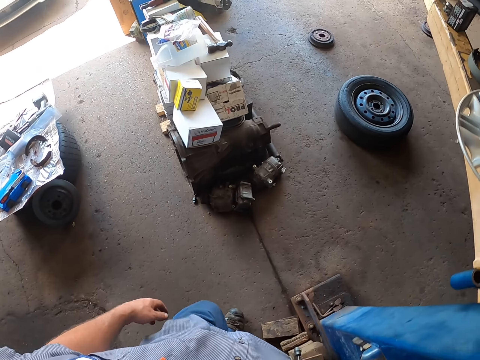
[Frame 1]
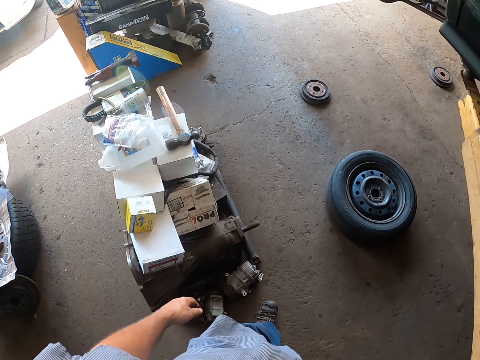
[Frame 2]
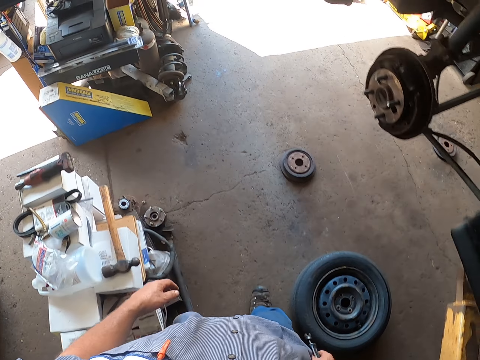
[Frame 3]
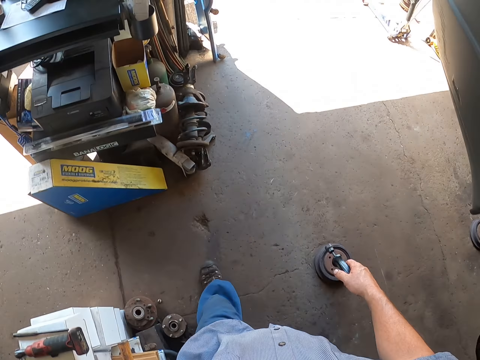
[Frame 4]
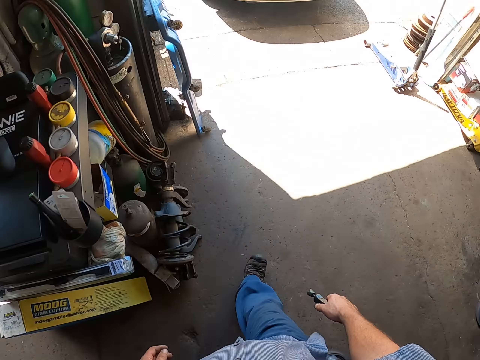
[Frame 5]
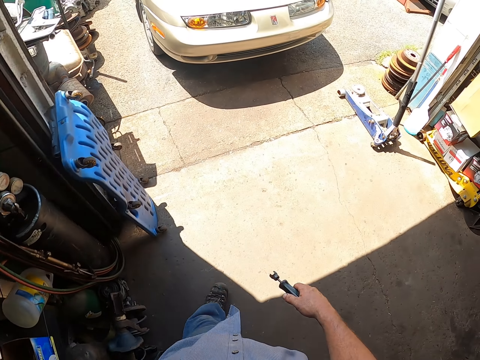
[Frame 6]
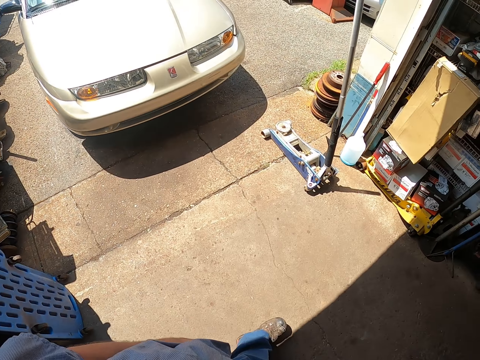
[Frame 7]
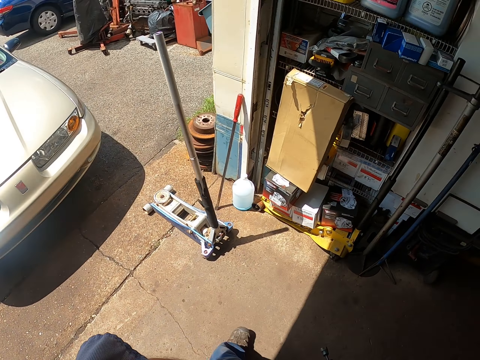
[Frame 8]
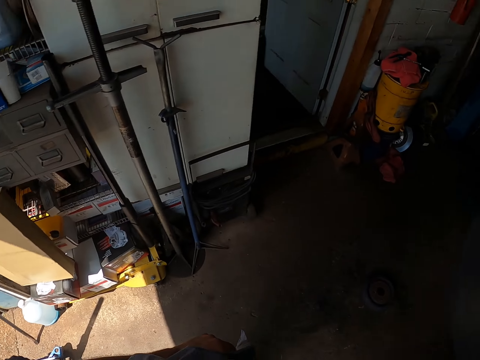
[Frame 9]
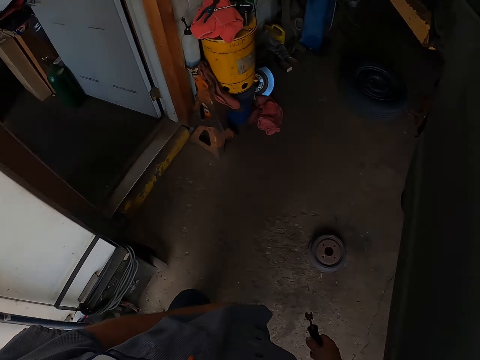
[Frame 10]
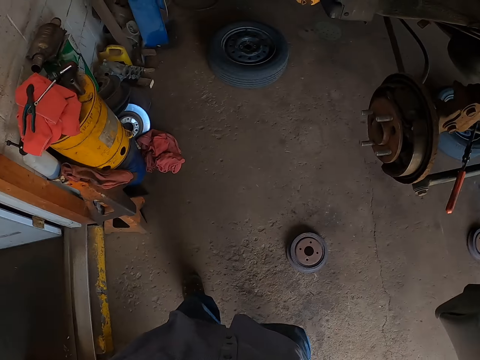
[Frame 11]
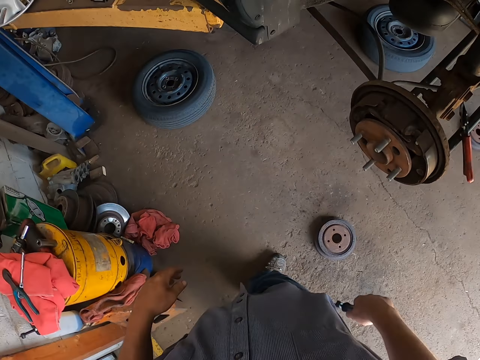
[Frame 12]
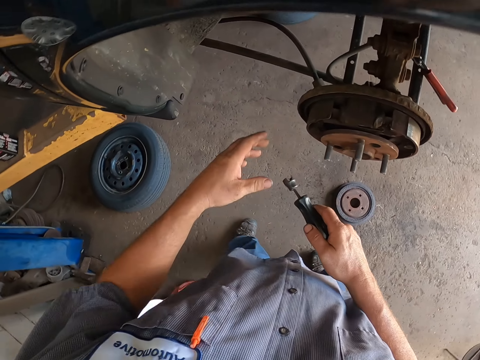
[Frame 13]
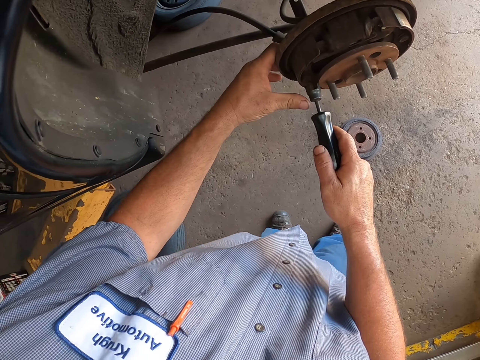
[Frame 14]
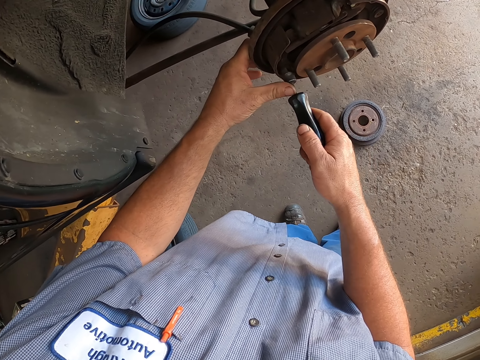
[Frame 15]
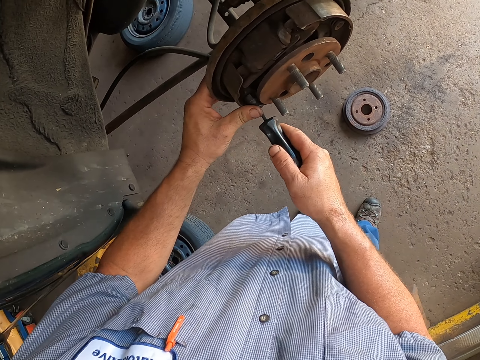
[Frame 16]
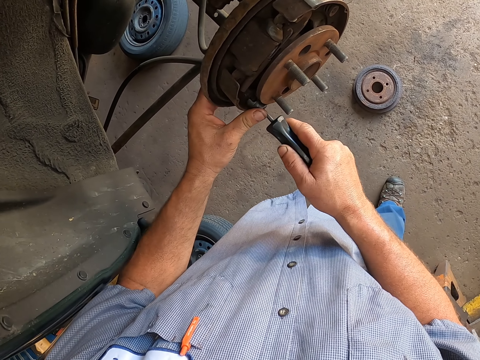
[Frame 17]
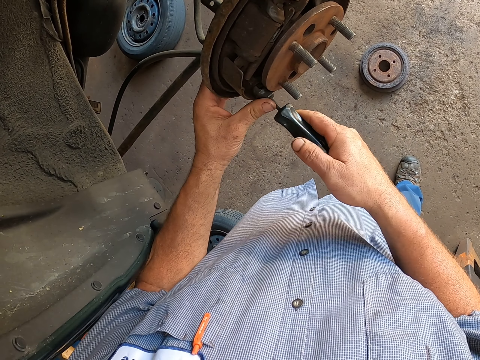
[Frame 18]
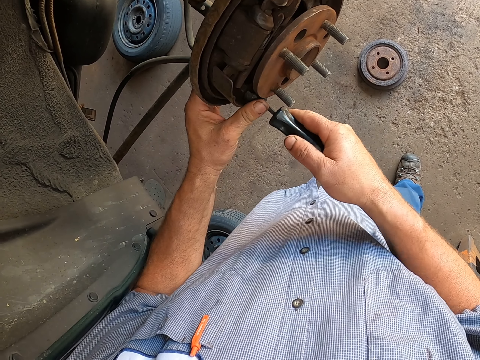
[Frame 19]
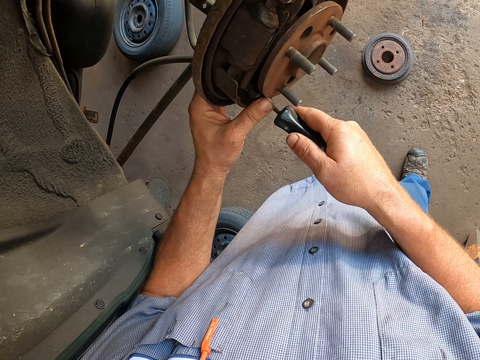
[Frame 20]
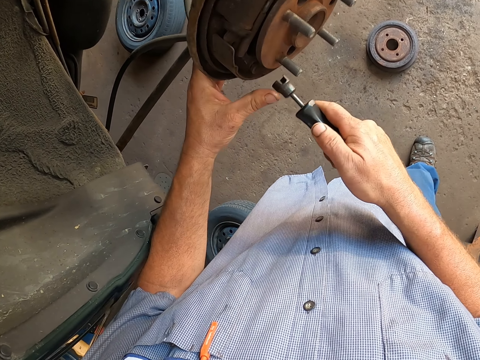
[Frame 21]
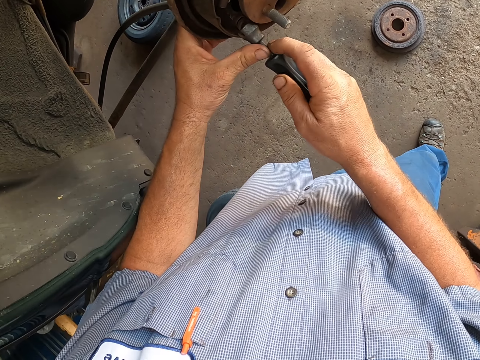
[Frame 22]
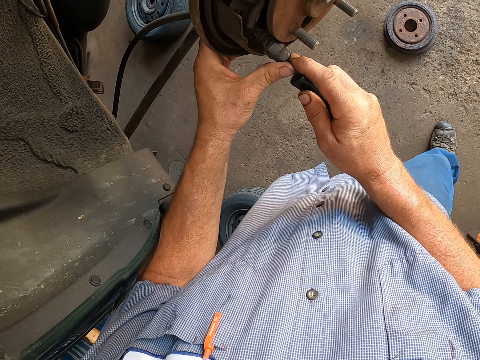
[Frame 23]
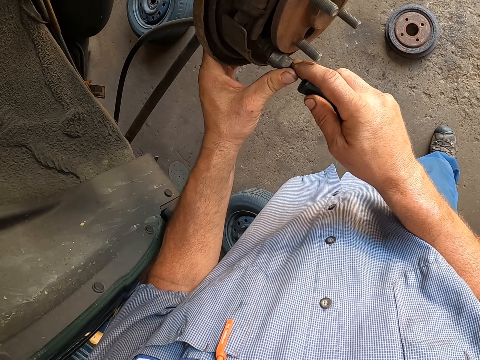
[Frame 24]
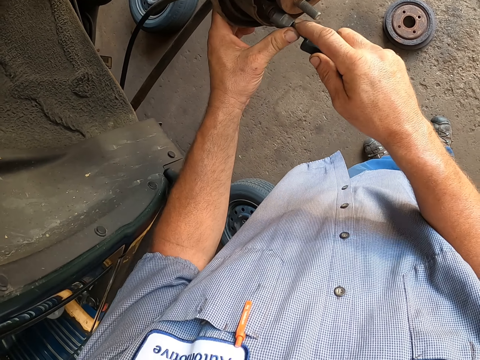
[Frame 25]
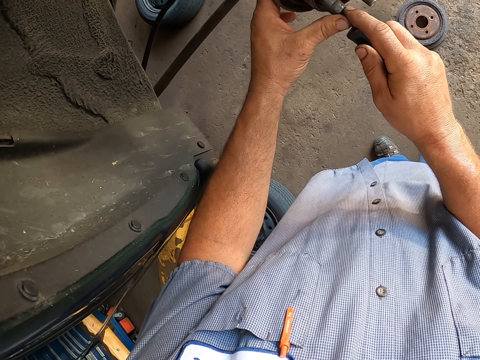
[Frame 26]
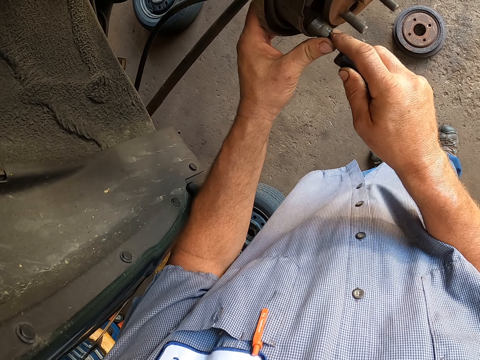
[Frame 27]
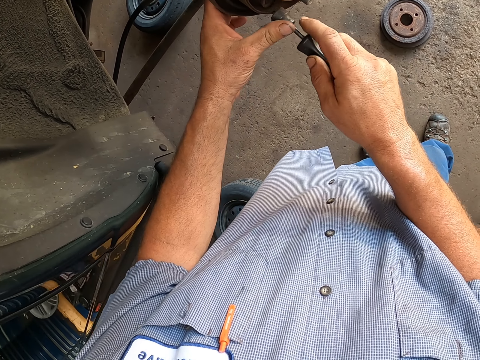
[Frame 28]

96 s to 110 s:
The camera wearer loosens some bolts.

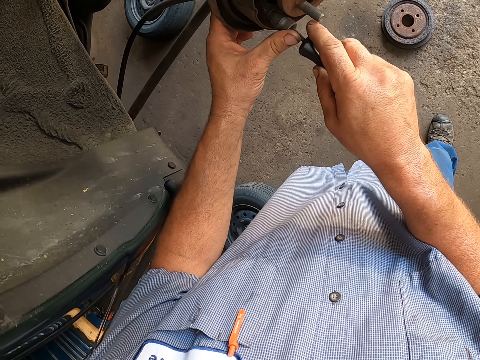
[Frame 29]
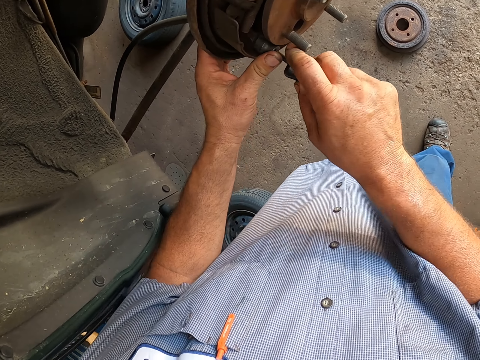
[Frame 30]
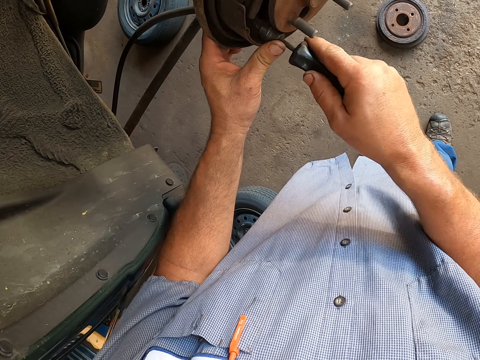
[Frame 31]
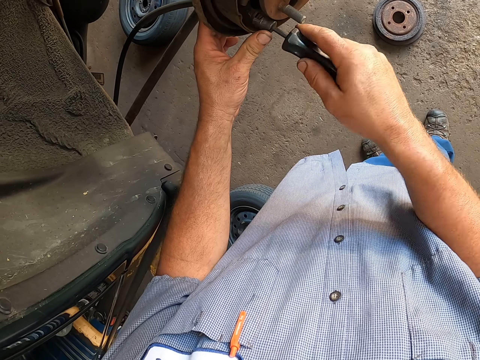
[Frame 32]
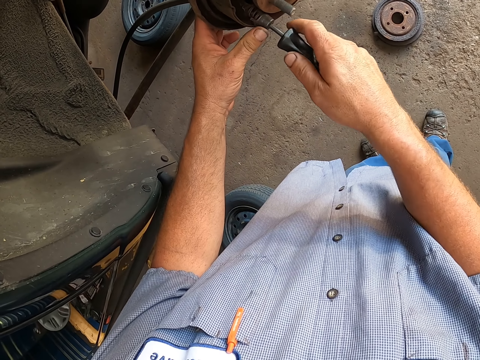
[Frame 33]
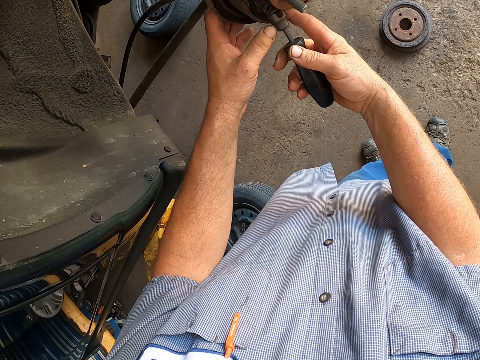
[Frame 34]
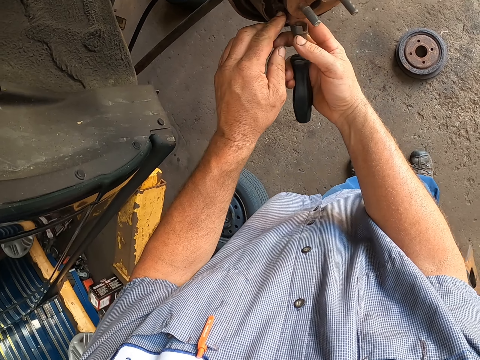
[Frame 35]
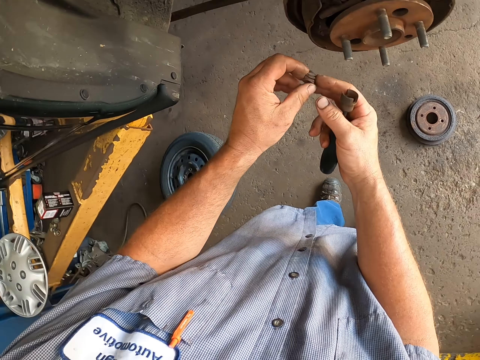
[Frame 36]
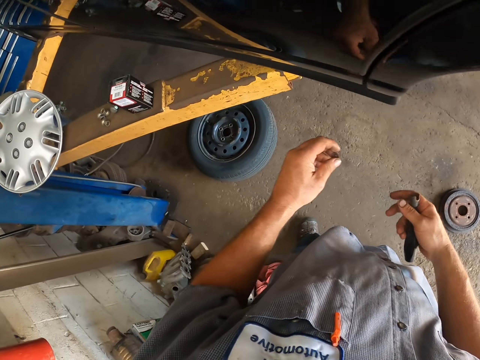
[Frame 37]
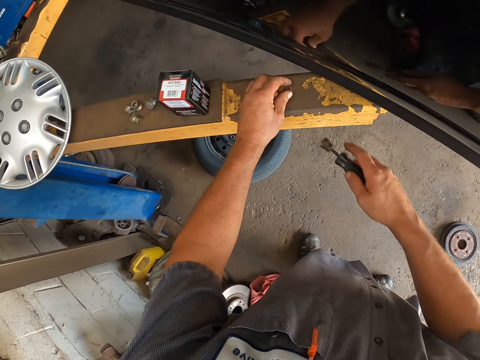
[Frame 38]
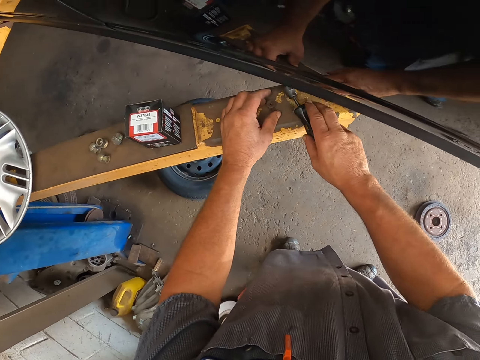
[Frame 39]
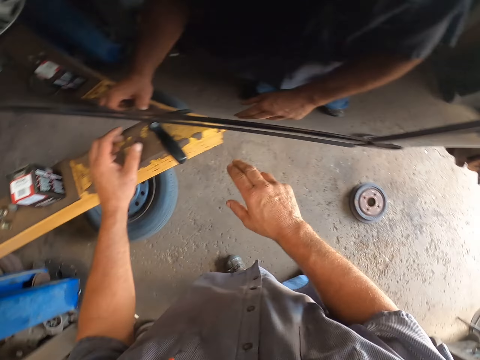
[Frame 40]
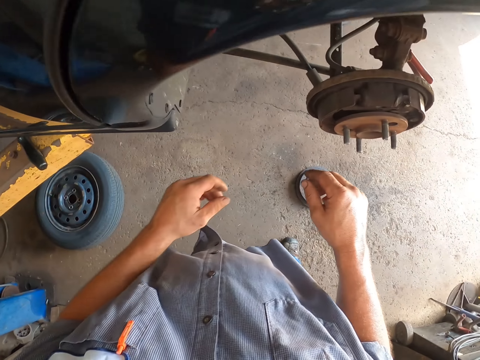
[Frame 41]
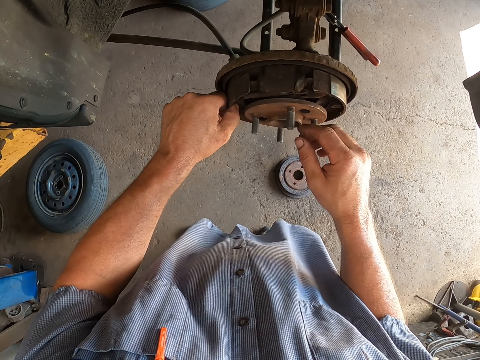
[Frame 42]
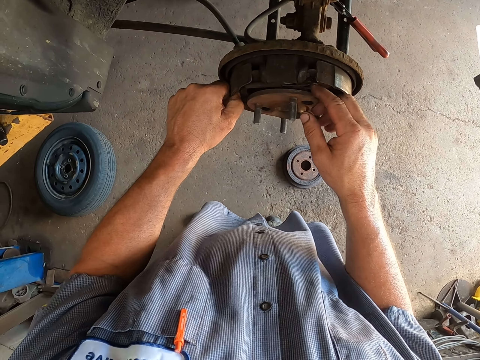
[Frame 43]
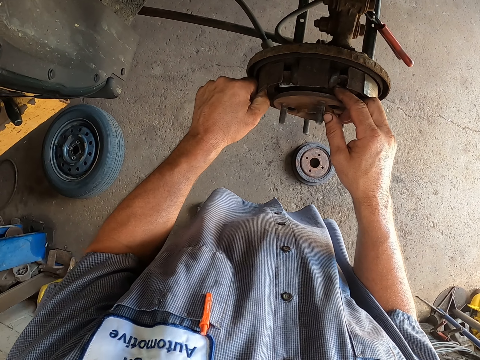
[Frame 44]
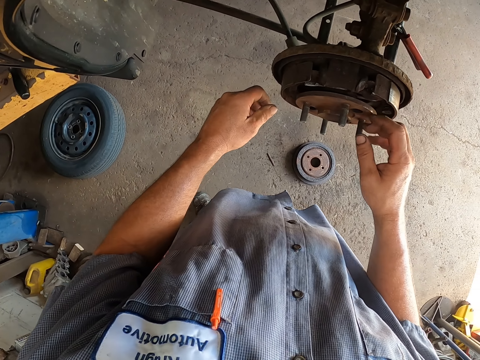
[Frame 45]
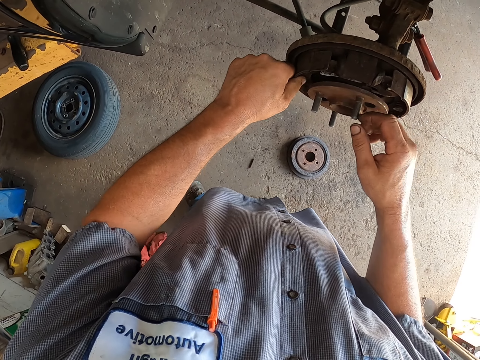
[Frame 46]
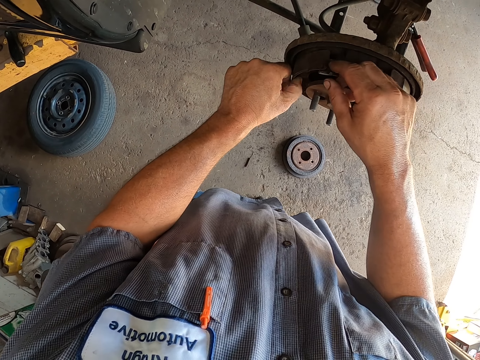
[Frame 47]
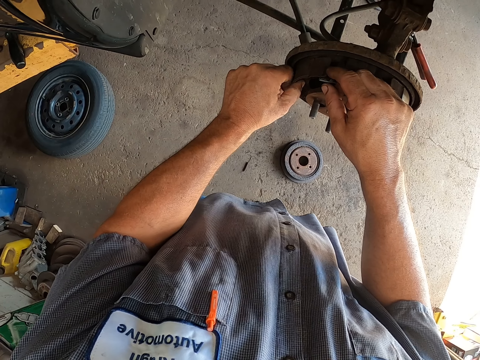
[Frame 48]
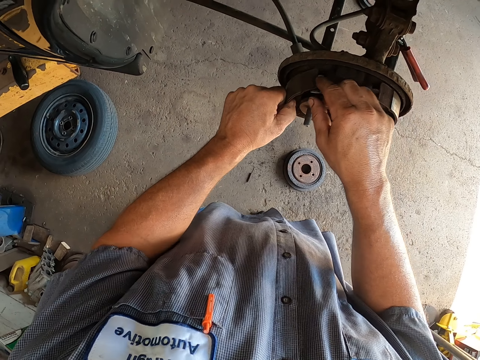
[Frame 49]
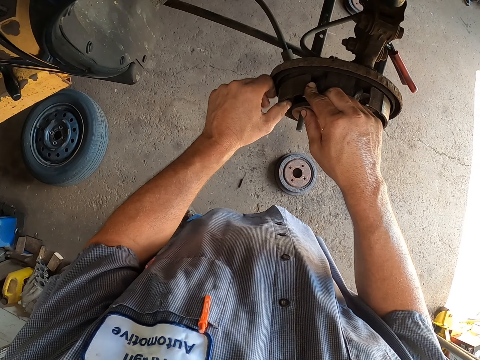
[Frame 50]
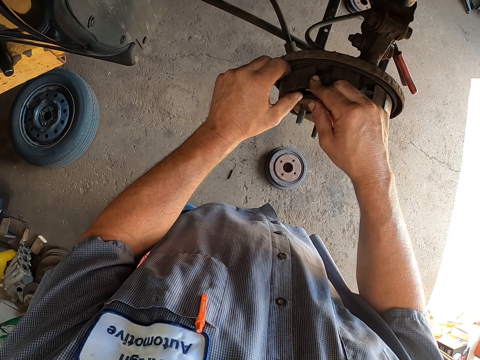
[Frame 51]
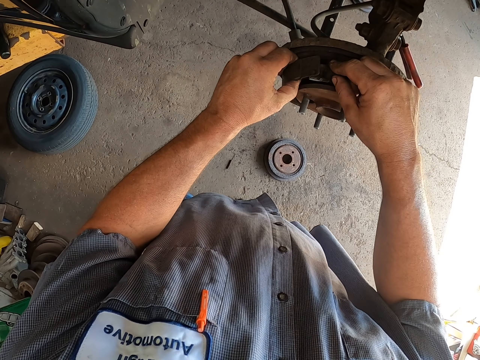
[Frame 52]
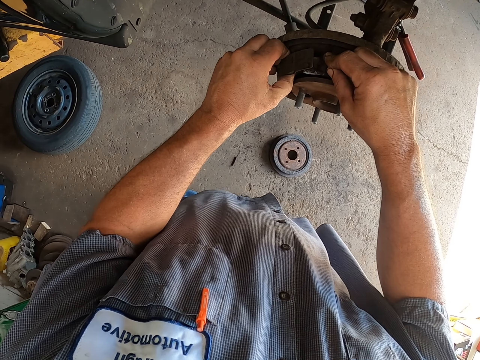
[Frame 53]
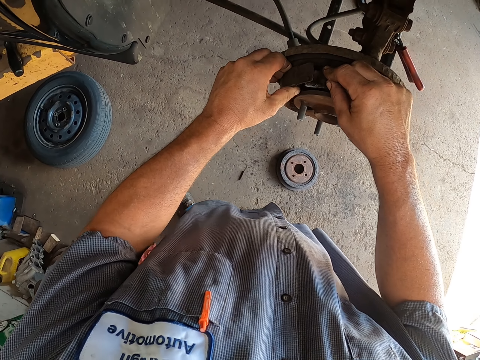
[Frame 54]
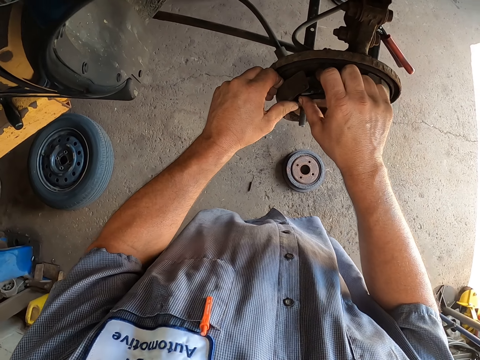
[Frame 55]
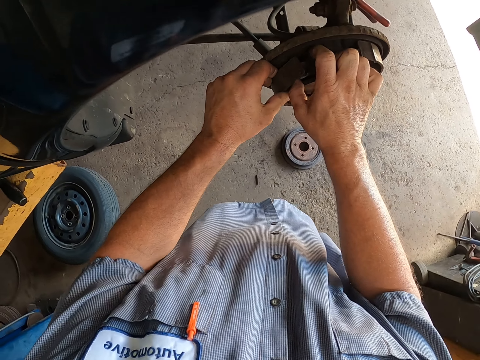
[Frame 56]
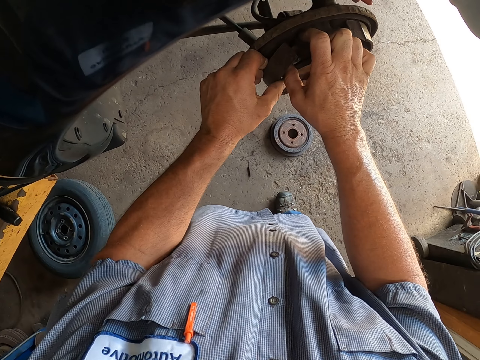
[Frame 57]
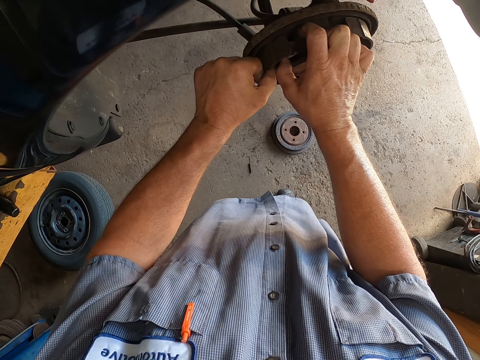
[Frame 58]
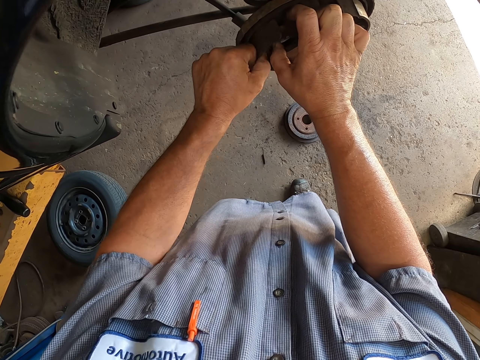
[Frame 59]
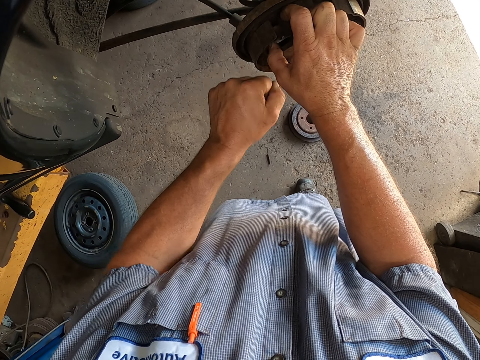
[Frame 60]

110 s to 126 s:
The camera wearer picks up a bolt. They place the bolt on the wood, place the tool on the wood, remove something, and adjust the vehicle rim by the hand.
